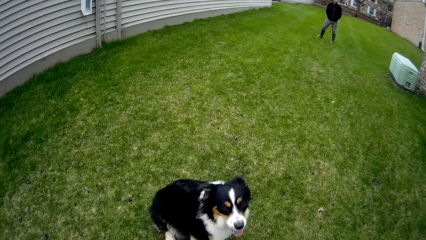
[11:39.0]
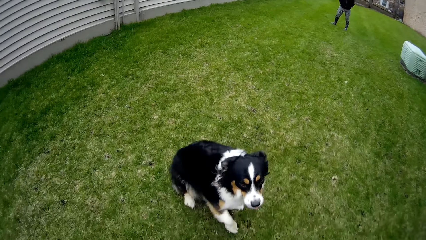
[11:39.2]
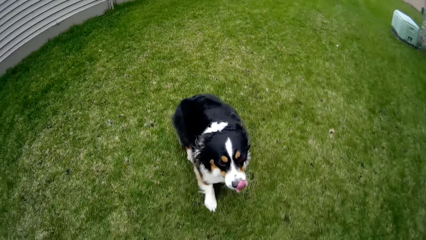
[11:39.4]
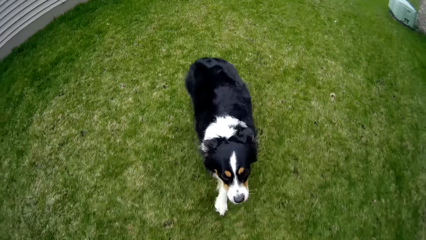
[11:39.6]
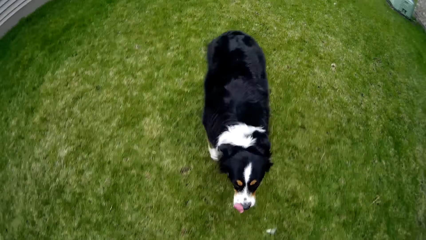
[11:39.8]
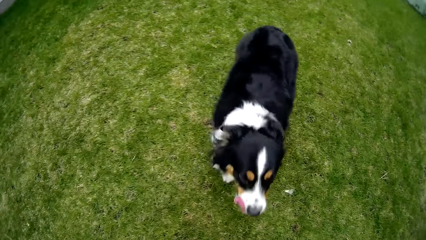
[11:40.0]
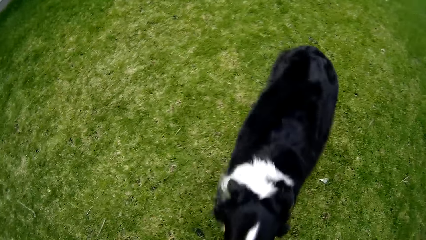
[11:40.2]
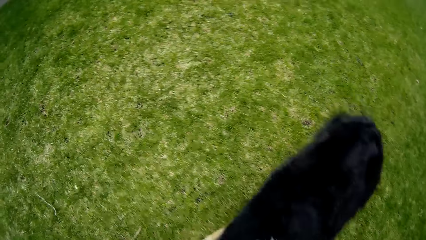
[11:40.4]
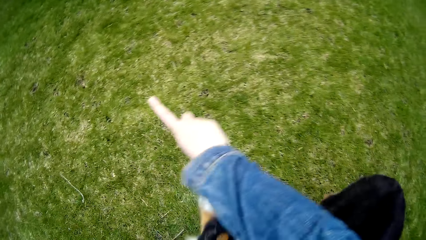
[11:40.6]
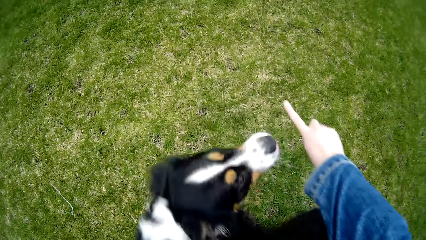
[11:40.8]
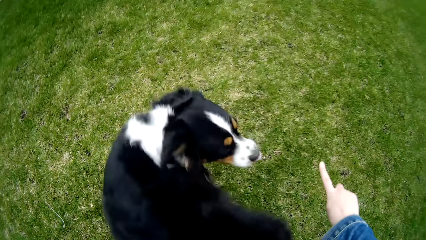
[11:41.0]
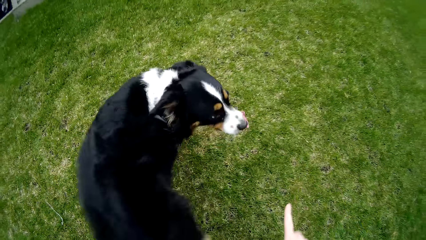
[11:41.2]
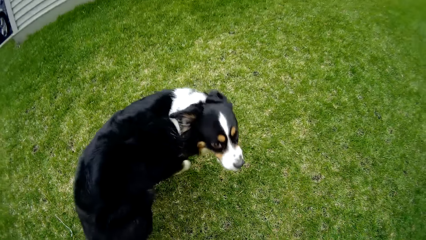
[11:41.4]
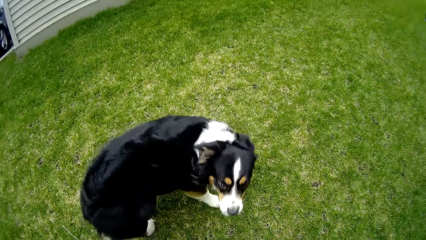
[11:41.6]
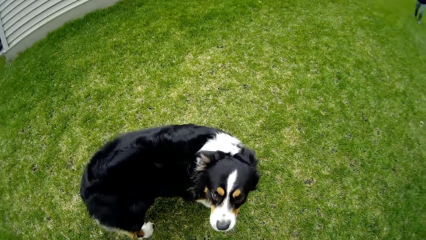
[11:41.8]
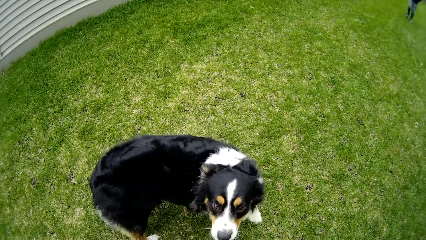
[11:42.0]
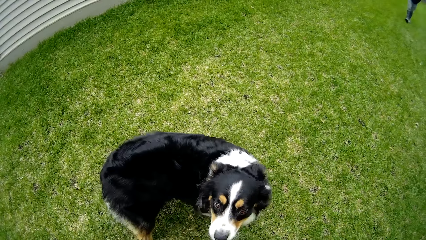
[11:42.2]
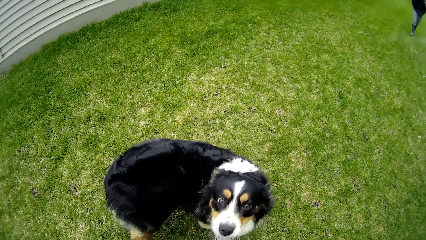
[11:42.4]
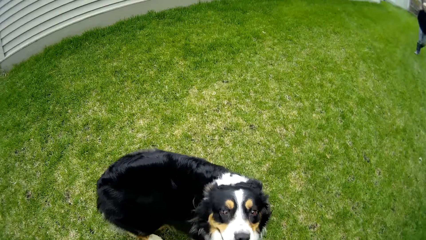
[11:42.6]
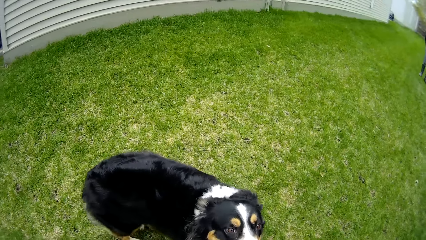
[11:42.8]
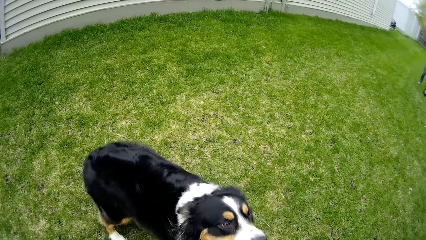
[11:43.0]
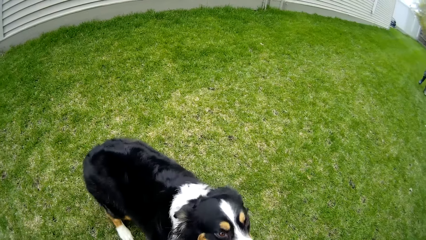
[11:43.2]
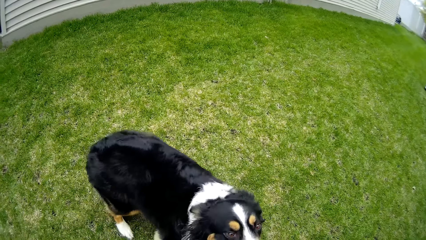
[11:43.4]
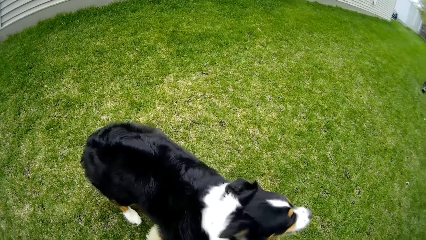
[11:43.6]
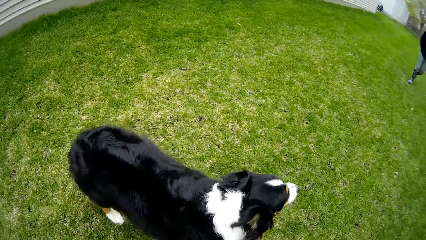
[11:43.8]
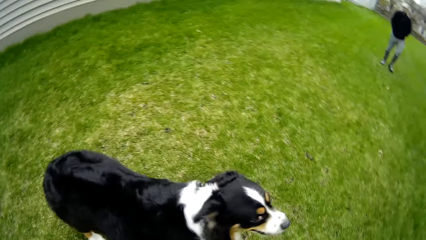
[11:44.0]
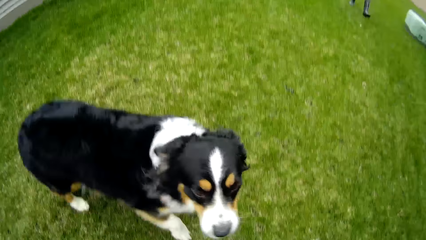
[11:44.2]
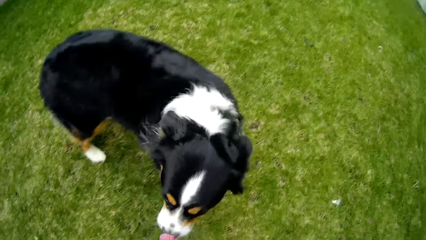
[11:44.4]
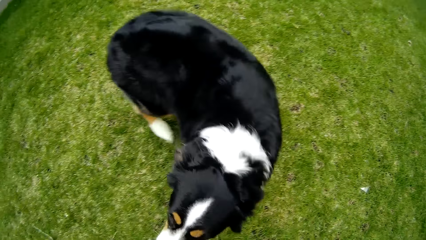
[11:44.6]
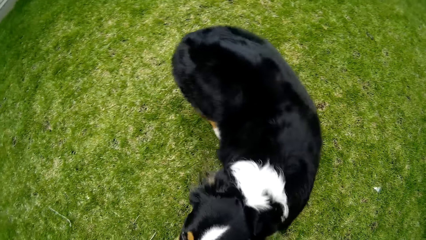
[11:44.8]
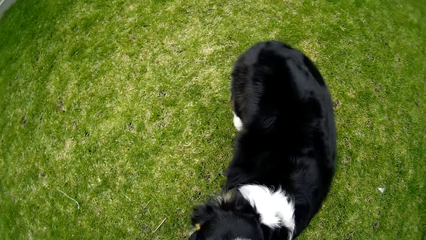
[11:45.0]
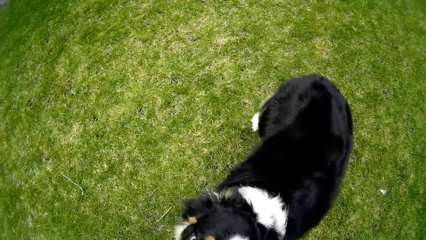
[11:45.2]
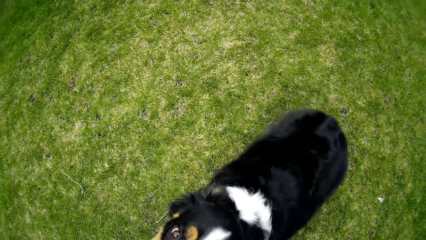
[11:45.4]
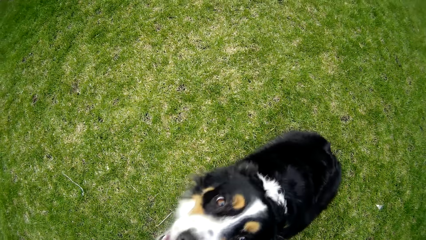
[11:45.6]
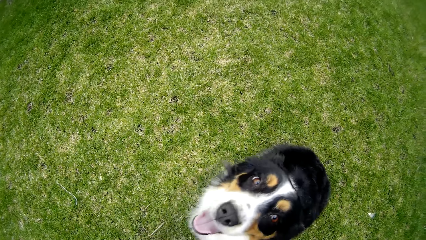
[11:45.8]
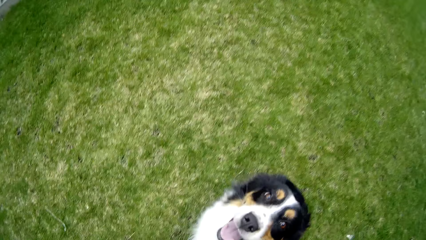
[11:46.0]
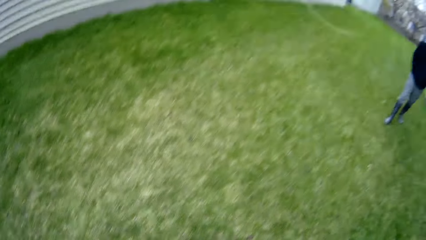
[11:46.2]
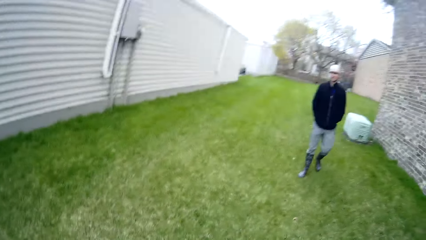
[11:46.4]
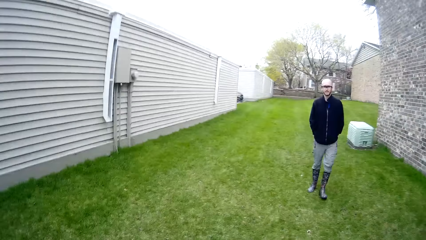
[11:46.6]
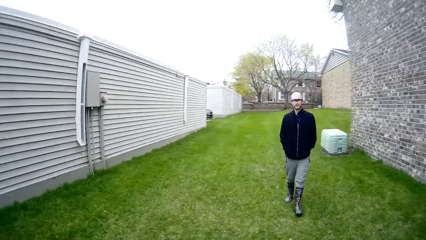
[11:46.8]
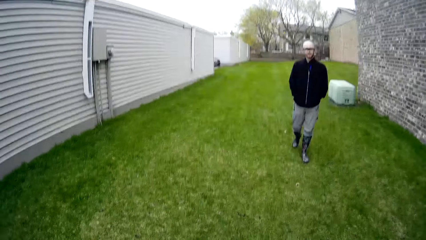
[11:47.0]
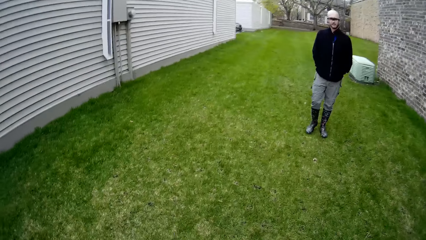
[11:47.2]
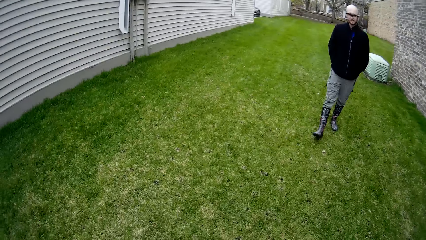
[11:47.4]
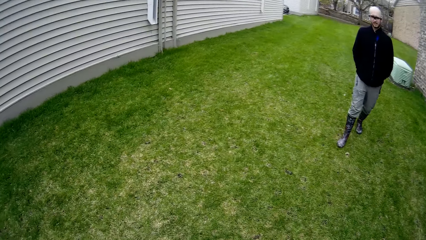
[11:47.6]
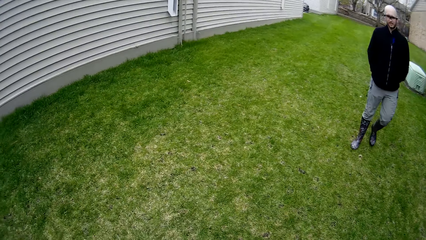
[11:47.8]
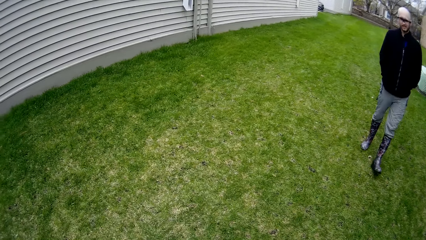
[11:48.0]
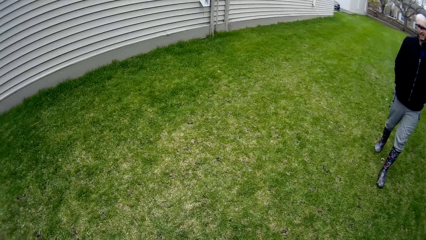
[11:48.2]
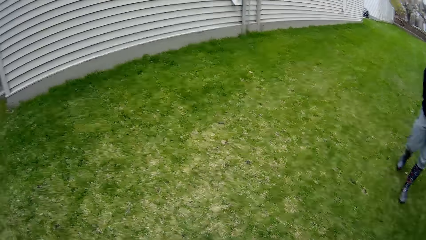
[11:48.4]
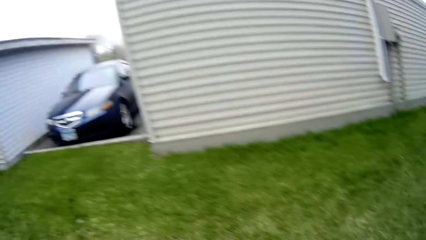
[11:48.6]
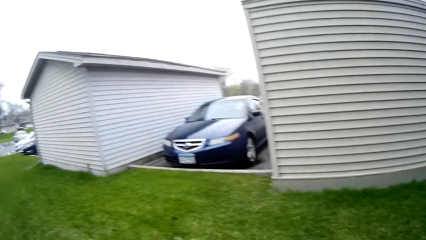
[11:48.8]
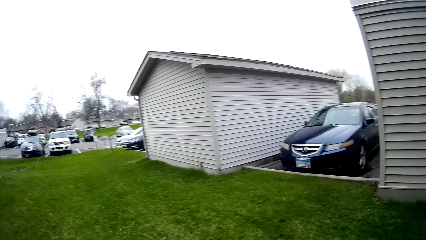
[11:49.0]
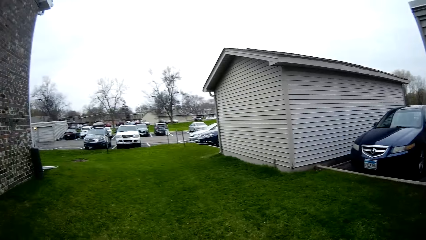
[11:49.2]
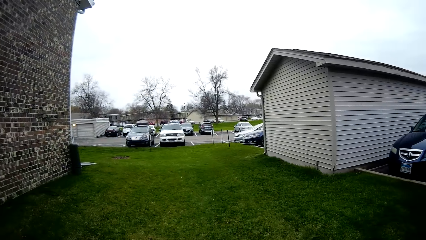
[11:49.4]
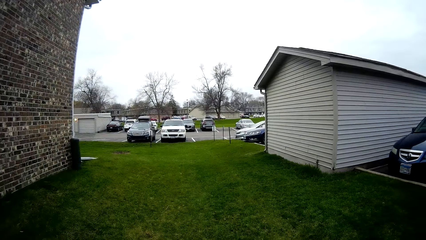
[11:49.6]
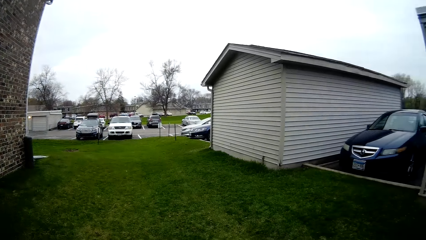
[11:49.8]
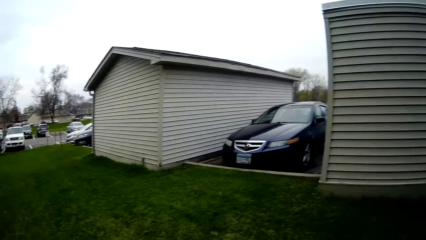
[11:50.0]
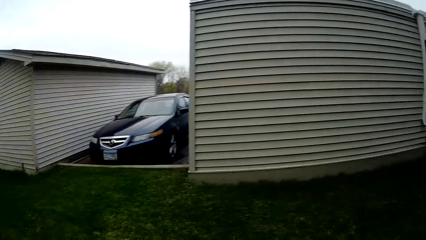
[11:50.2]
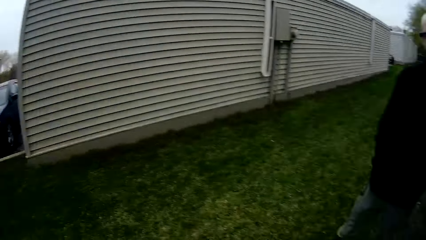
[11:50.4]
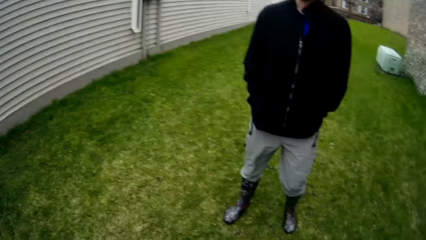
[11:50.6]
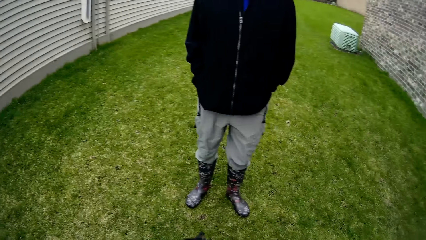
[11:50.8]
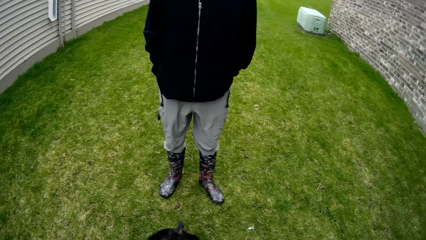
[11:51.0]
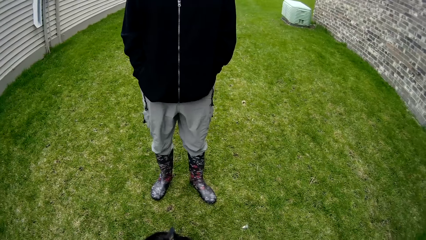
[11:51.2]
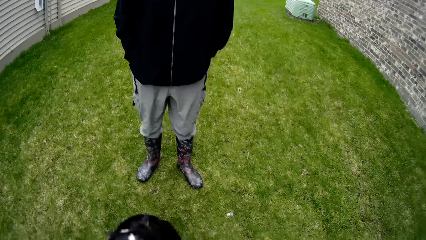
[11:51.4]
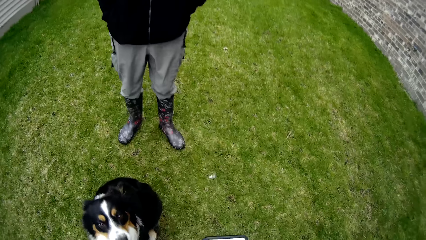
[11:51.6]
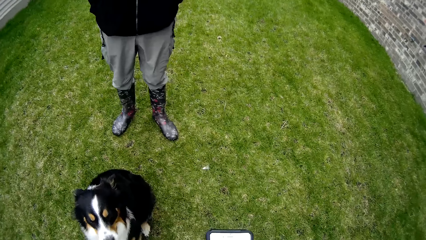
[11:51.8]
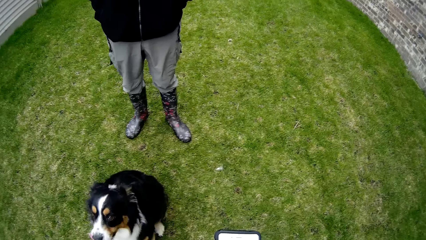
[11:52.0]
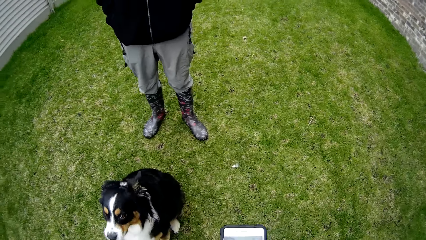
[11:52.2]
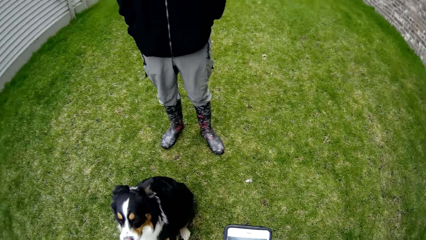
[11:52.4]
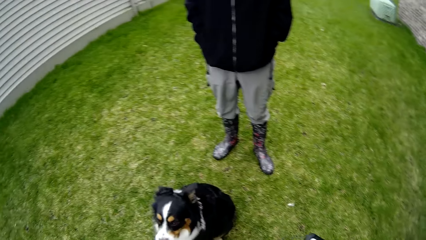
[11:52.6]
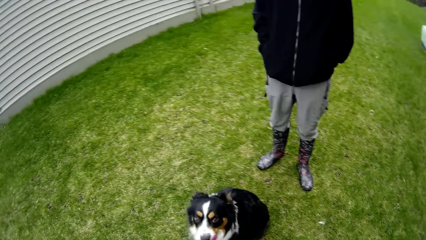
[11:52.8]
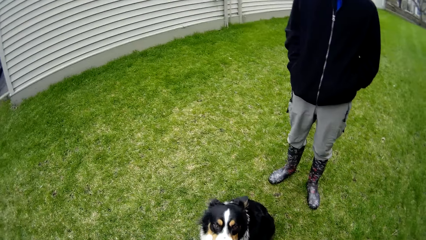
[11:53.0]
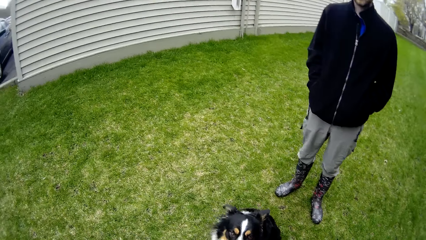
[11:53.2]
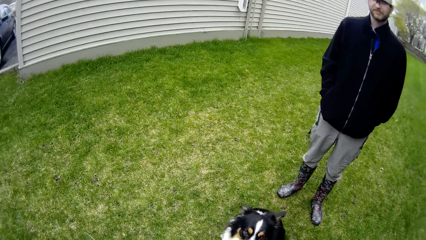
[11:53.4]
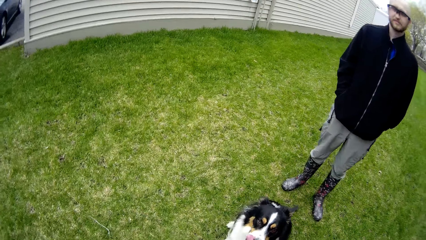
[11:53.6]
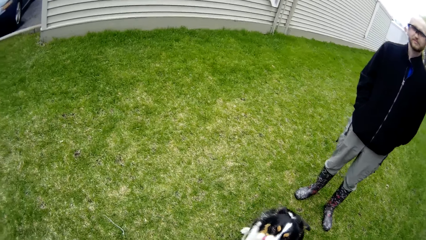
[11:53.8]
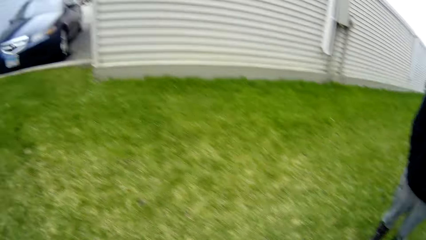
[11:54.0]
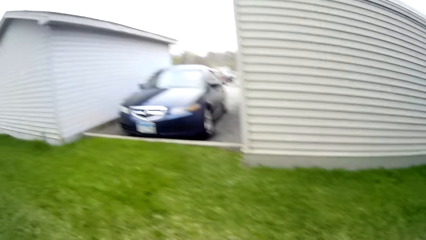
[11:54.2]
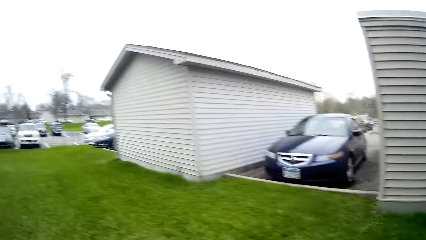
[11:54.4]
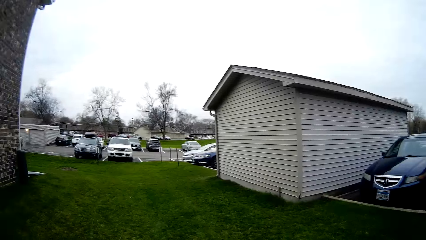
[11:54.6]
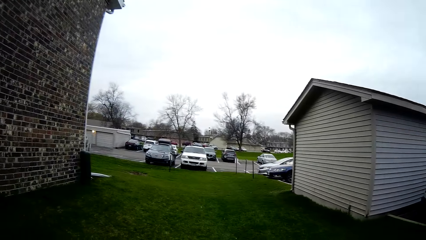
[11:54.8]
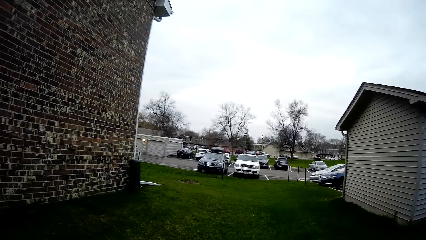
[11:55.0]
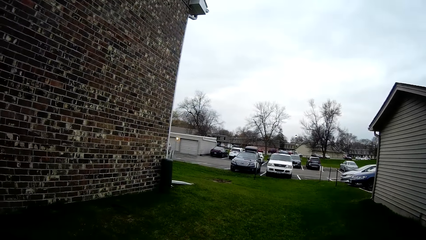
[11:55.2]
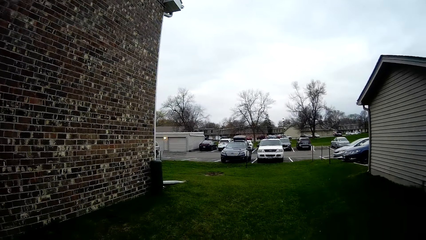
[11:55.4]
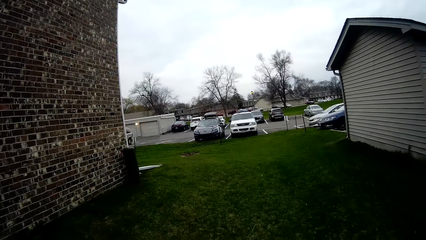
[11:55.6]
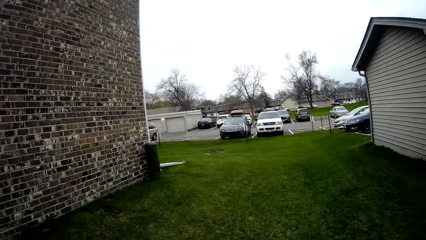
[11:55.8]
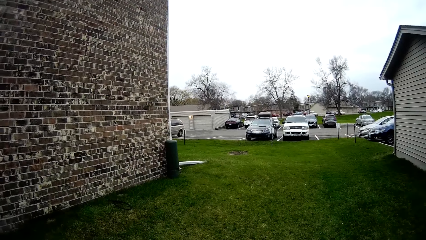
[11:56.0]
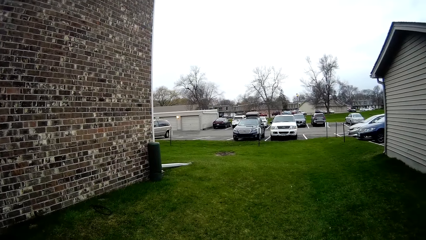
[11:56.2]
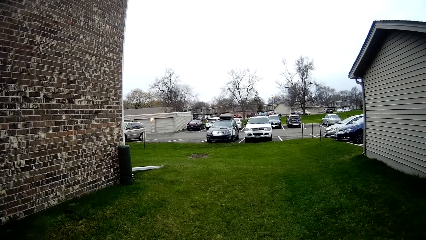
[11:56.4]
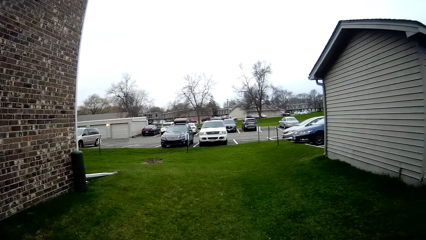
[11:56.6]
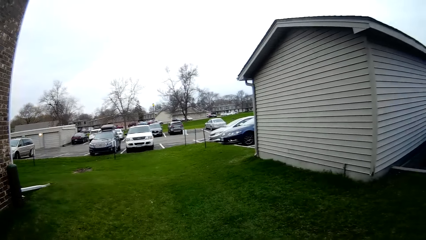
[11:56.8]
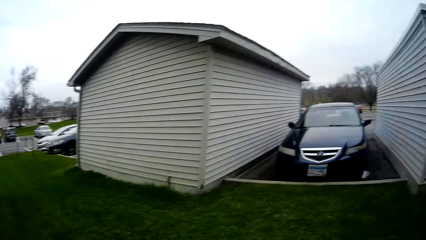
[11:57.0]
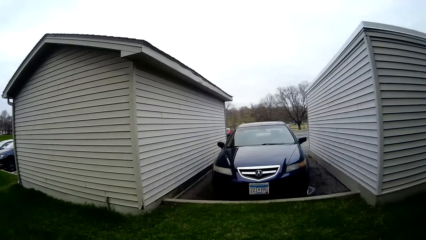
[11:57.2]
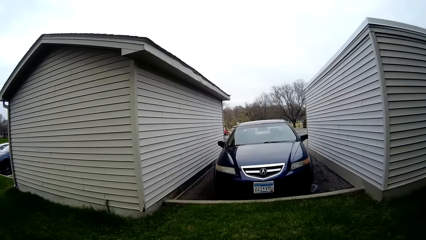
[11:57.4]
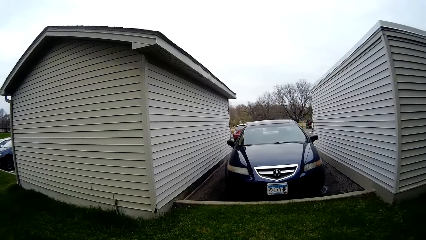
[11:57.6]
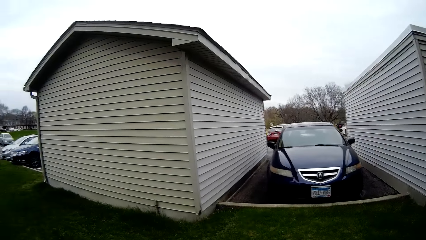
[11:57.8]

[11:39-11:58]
A dog moves towards the camera wearer. The camera wearer interacts with the dog. She trains the dog through her right hand. She converses with a man. She looks around the compound. She converses with the man. She walks around the compound.
